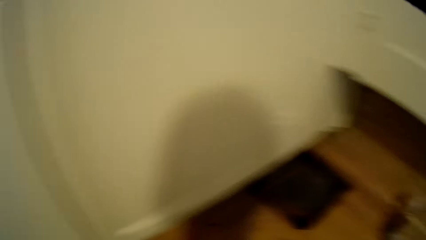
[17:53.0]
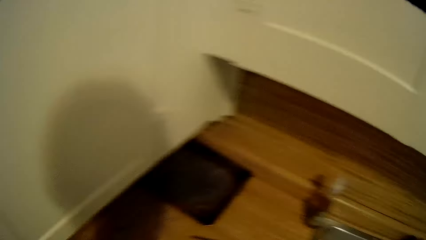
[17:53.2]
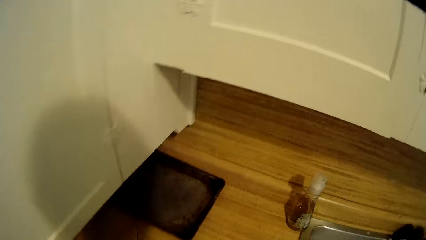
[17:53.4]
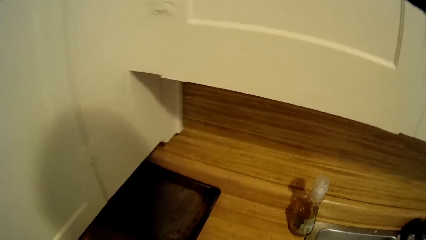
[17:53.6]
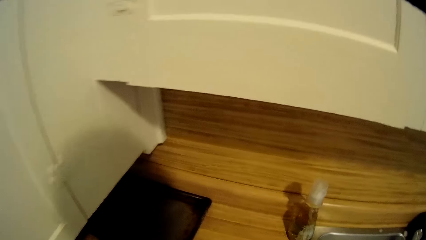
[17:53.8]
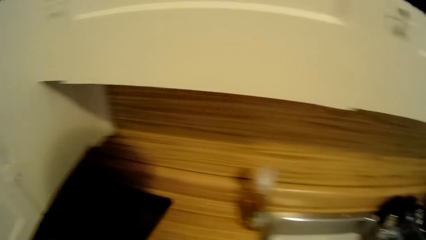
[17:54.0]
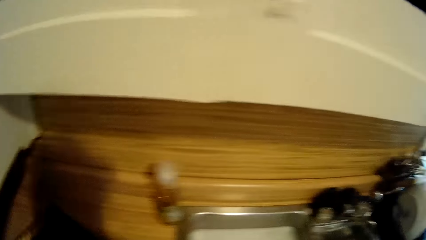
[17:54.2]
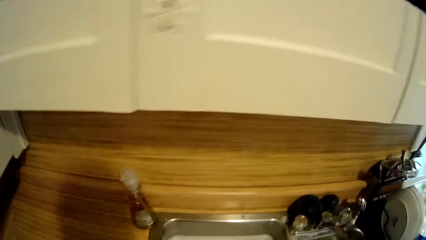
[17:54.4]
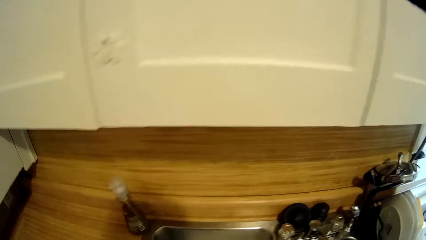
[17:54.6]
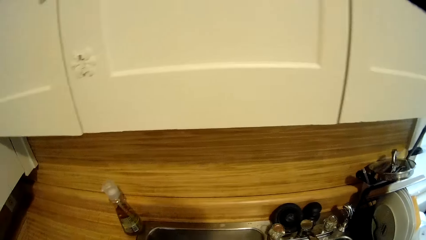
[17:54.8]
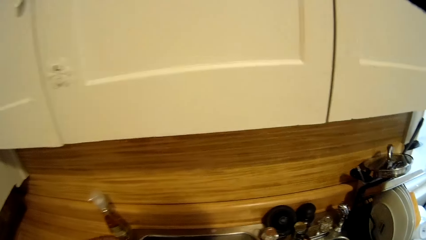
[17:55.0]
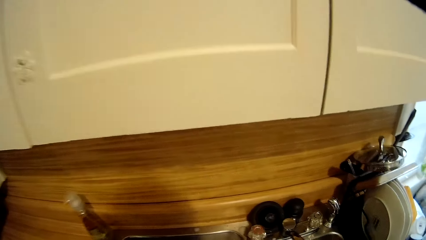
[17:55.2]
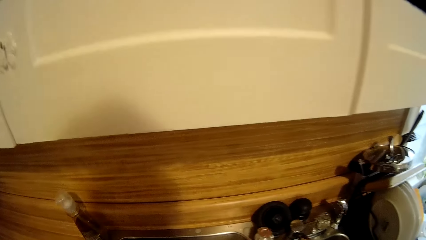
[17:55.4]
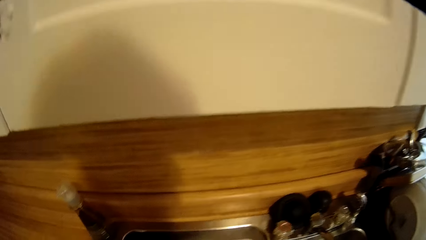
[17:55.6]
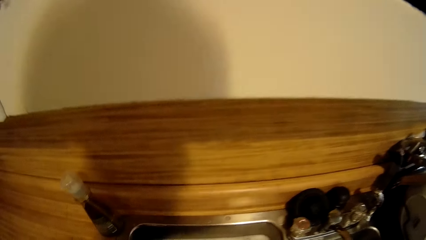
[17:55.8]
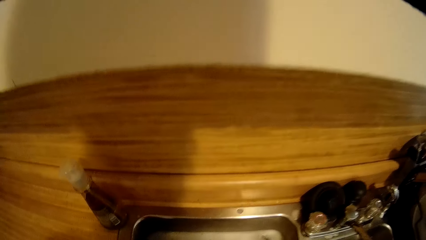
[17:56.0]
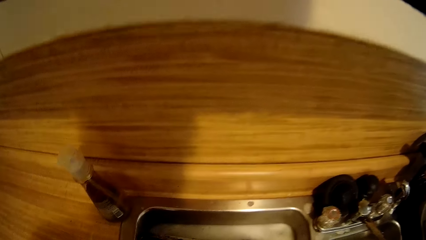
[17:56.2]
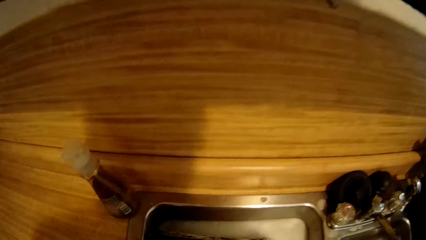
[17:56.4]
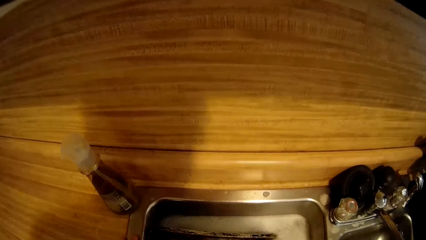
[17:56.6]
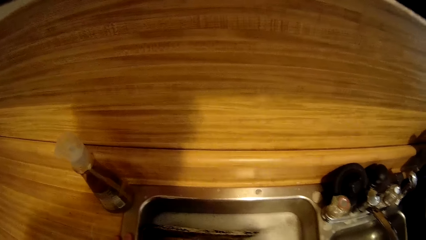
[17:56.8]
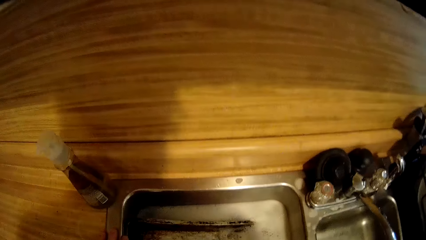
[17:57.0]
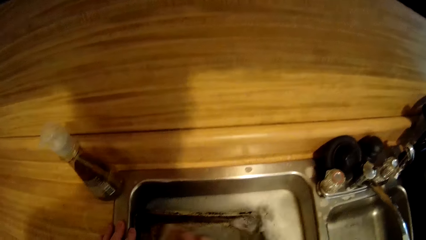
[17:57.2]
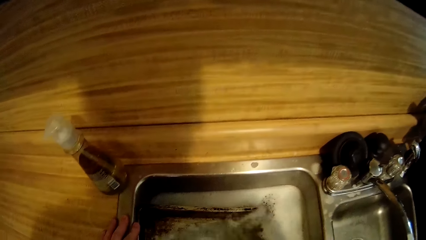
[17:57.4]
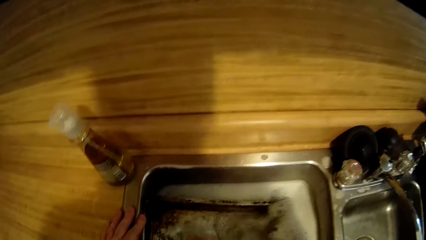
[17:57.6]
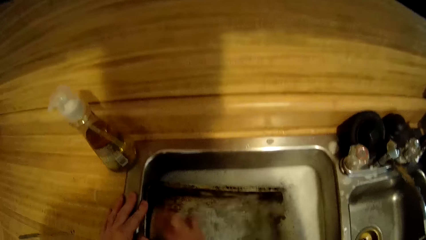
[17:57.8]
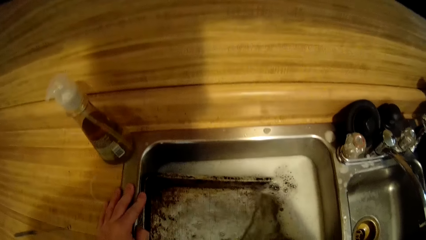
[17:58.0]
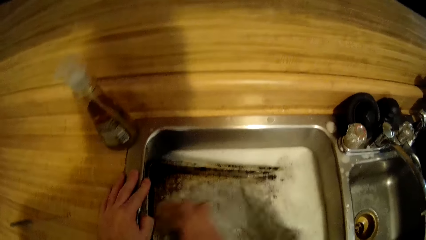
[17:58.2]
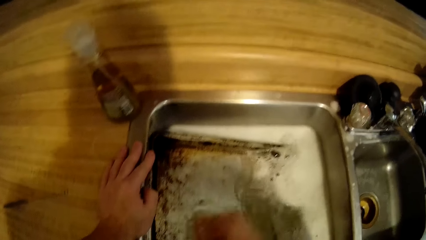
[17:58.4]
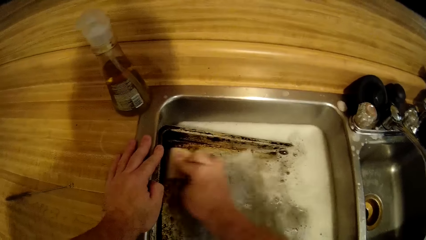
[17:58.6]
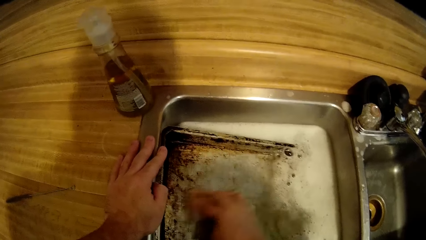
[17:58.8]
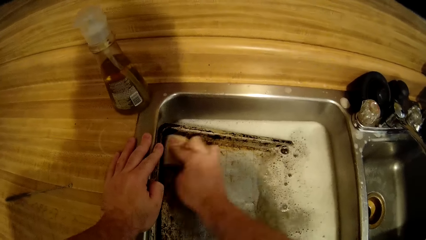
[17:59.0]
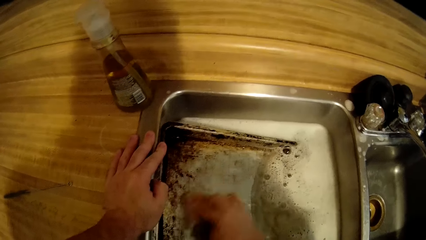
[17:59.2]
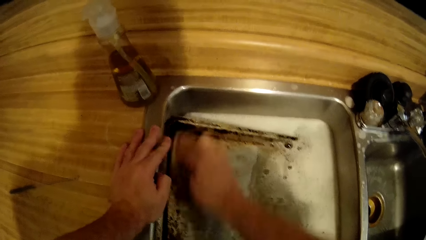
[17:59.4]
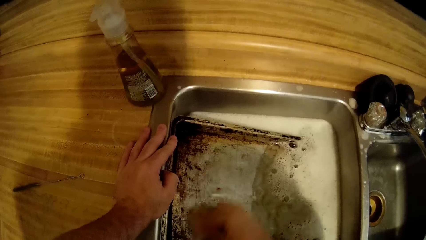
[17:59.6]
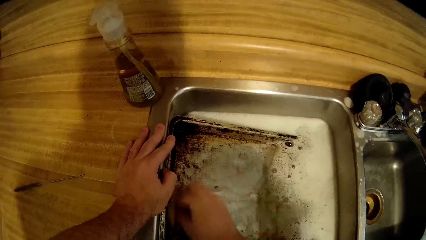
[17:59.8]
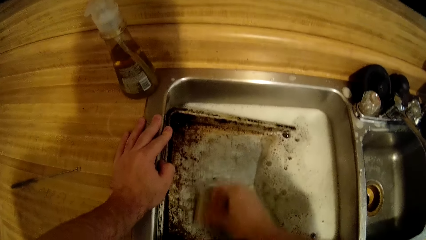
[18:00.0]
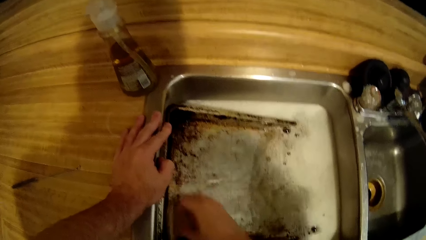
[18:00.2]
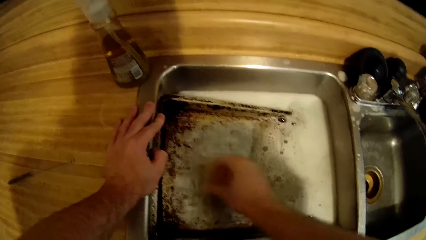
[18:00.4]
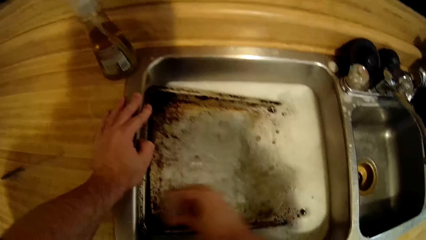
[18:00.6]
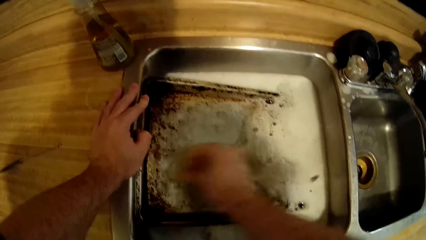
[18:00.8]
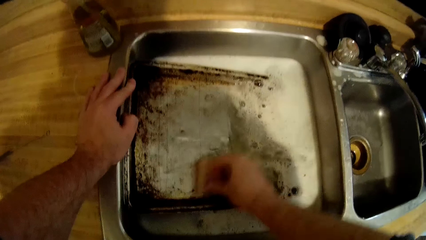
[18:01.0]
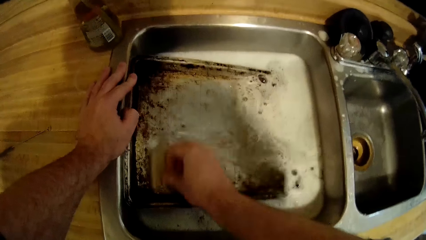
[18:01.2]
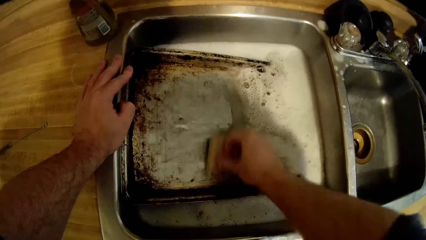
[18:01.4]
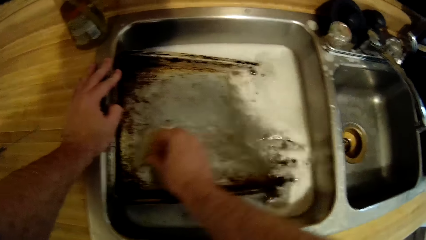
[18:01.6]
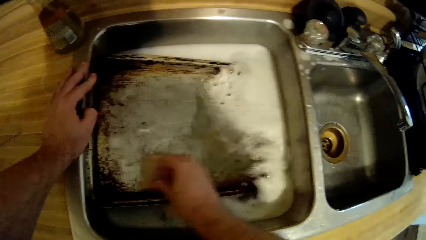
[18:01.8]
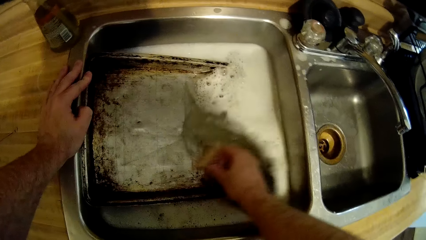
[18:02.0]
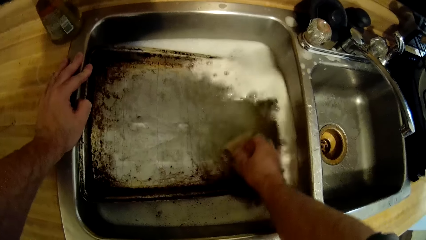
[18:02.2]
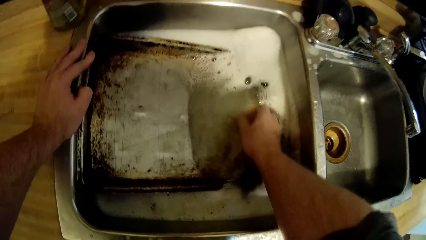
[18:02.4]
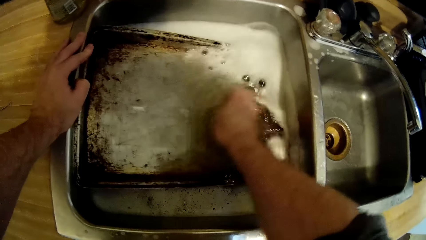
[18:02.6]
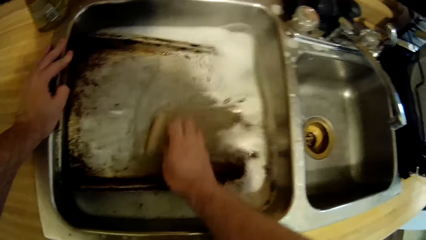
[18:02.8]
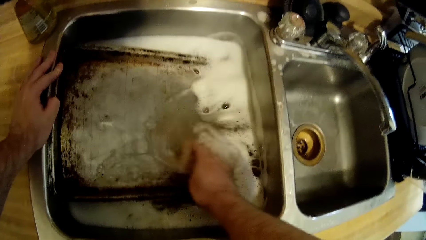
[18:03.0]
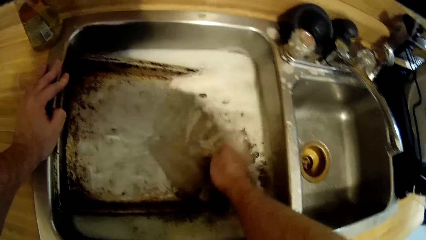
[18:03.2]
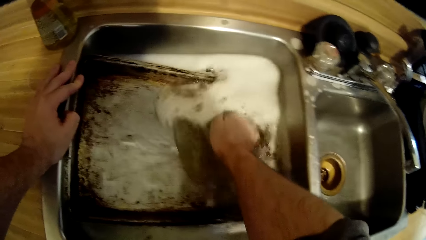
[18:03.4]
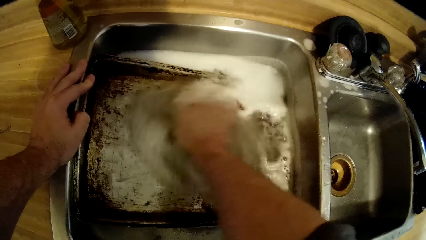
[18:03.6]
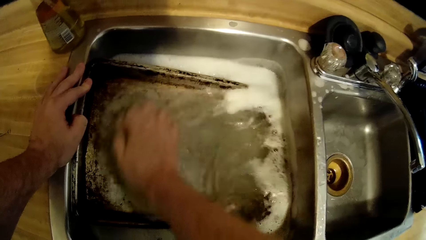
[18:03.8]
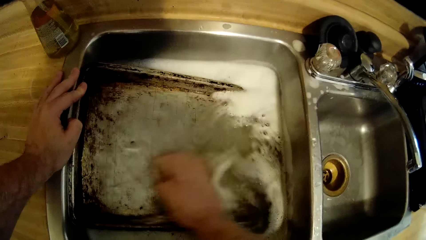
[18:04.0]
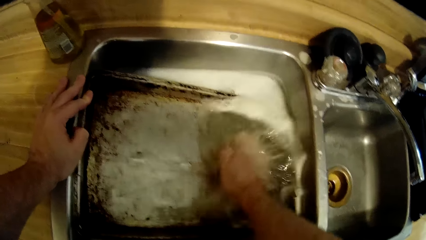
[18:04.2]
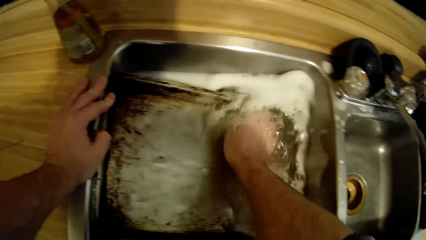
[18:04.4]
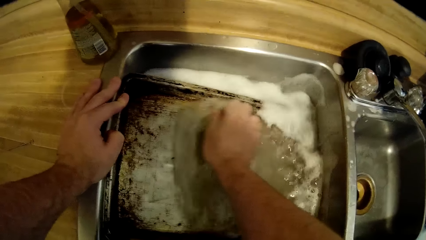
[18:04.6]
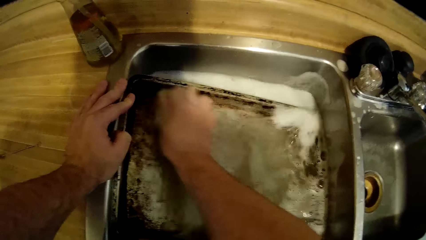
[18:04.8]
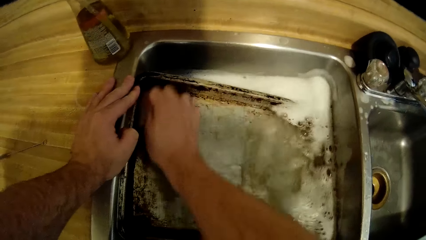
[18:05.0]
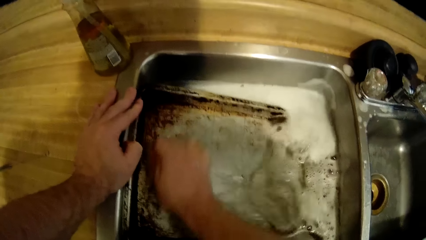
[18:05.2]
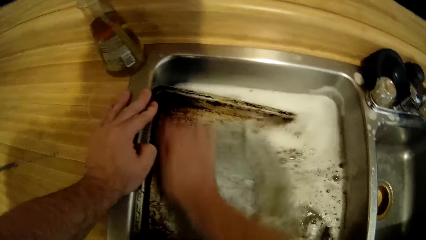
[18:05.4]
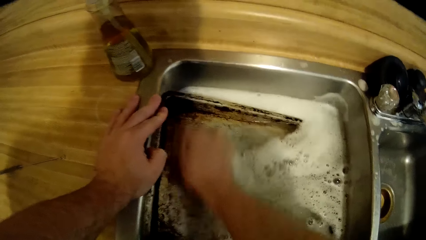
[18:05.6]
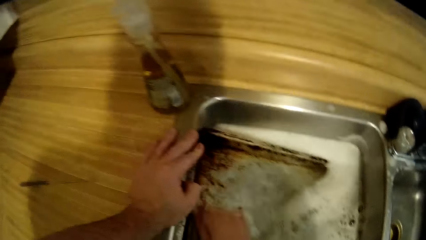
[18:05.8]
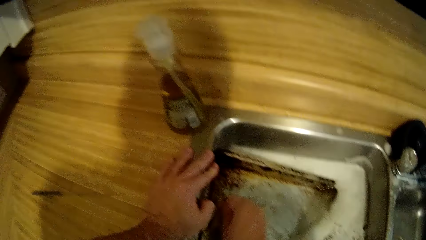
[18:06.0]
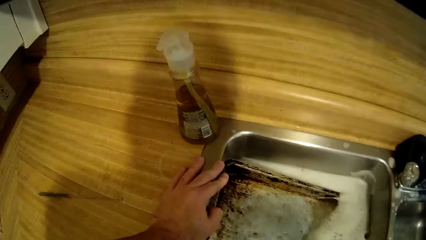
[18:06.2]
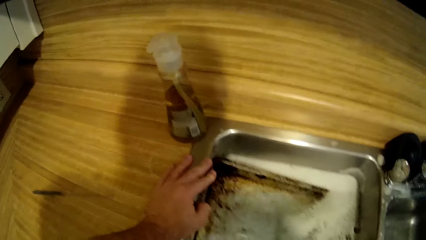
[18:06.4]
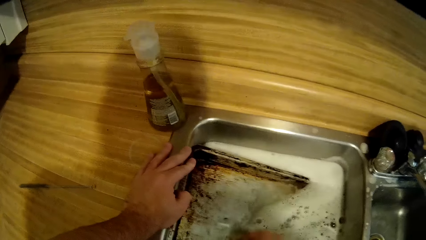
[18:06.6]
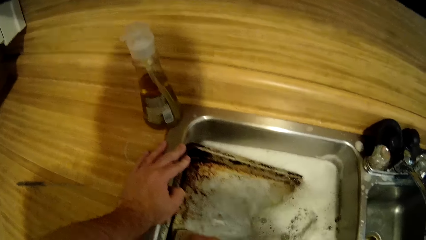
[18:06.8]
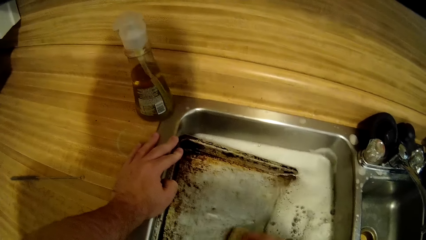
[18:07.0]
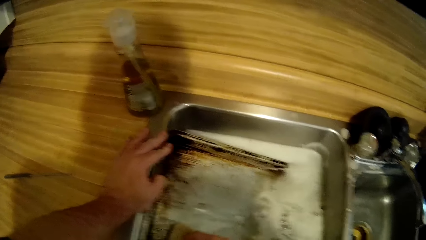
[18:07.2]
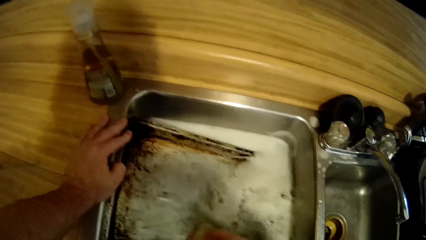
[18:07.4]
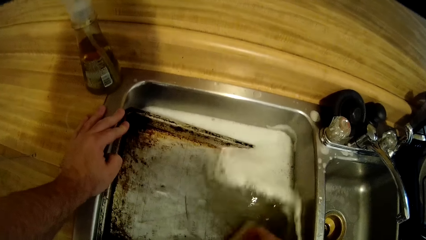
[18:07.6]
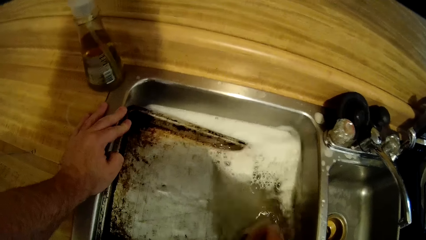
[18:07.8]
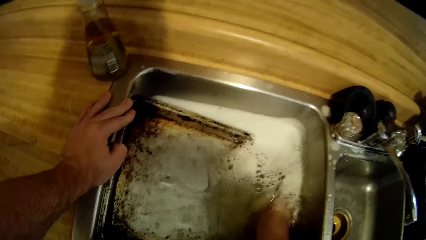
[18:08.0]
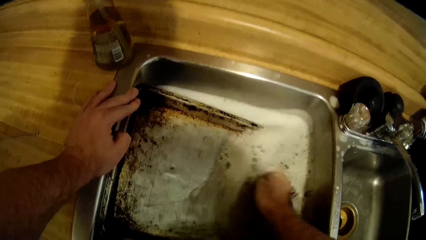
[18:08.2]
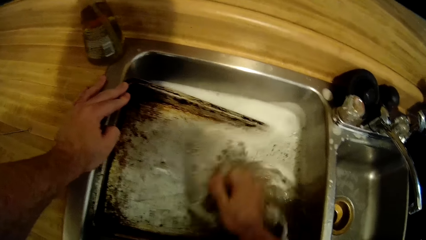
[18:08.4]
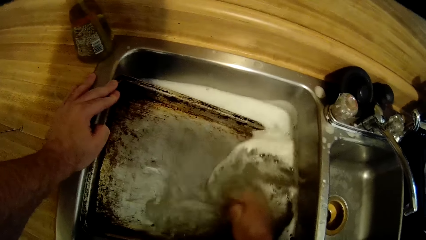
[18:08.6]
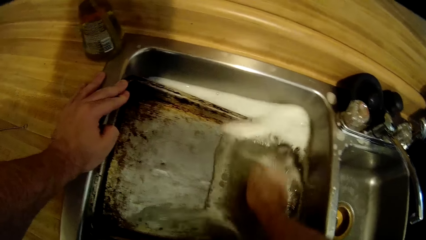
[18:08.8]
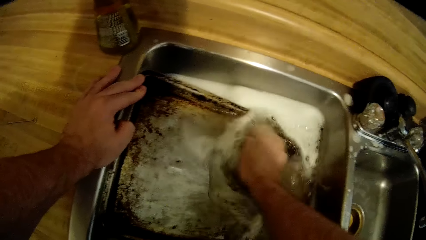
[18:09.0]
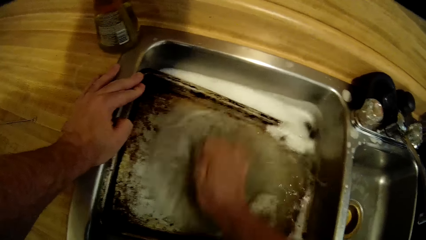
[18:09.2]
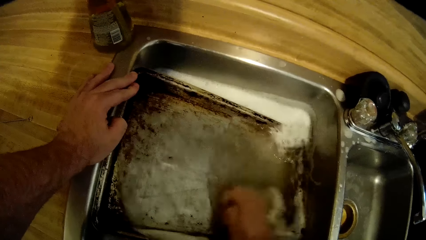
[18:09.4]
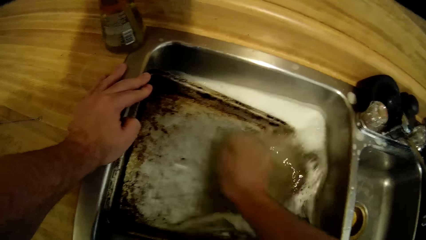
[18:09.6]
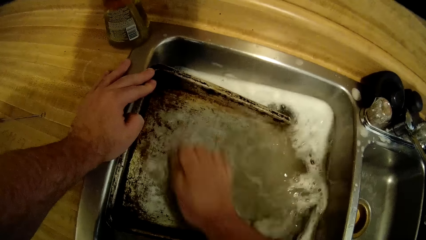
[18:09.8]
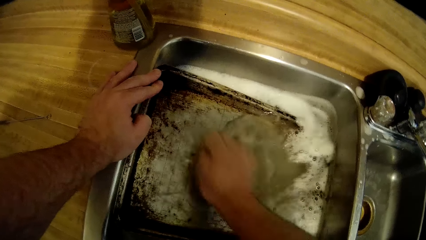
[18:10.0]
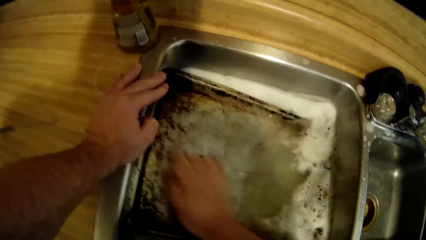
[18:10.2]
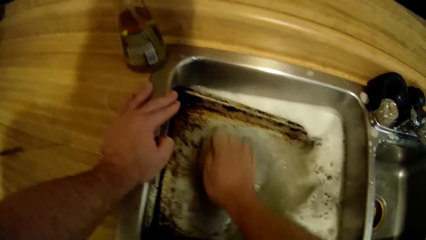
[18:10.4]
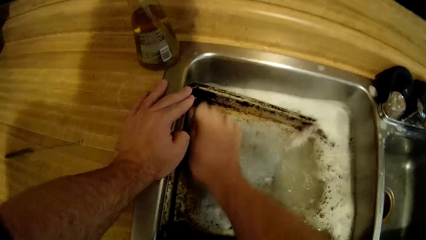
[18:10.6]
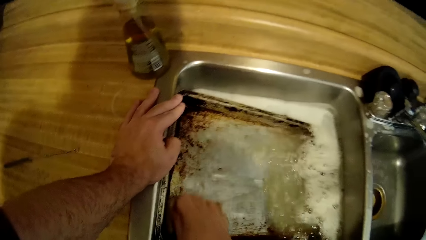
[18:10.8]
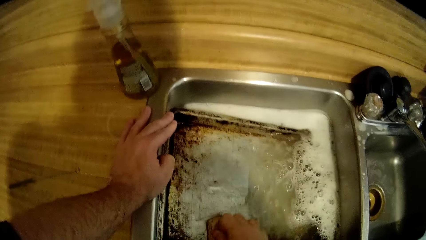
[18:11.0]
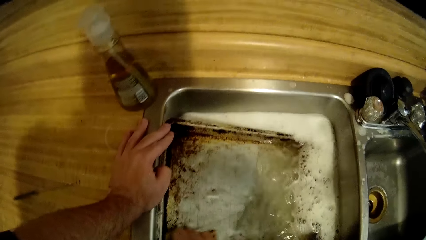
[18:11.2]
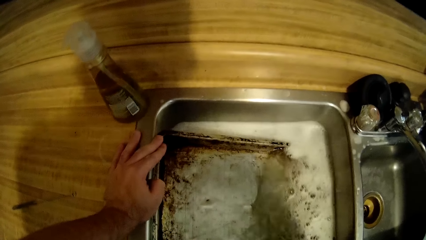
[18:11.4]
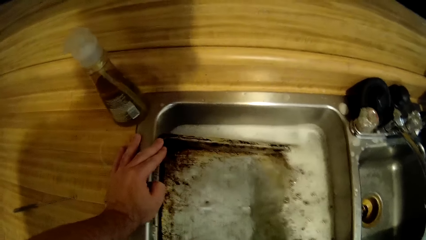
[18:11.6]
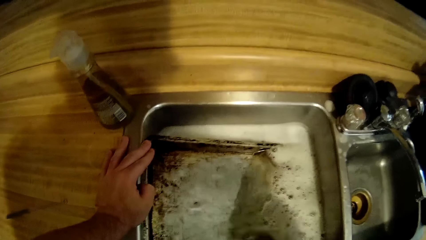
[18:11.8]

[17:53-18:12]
The camera wearer picks the tray from the counter top. They move to the sink. They wash the tray on the sink with a sponge. They hold the tray. They wash the tray.
